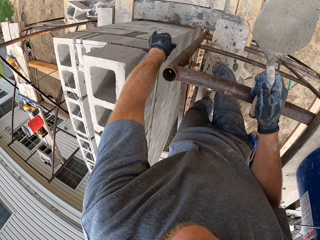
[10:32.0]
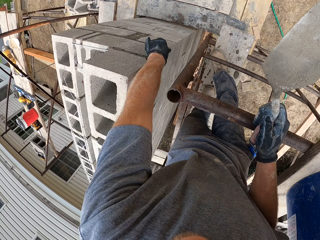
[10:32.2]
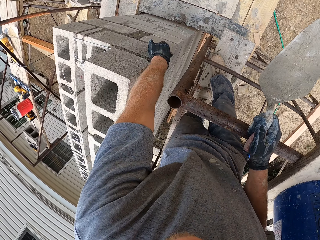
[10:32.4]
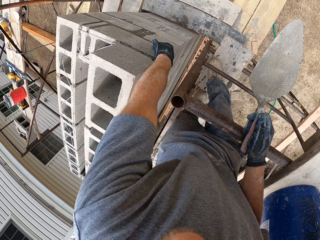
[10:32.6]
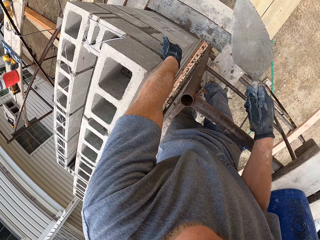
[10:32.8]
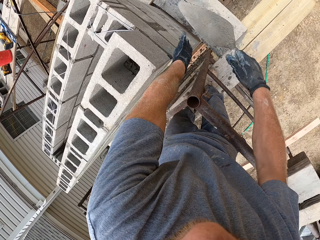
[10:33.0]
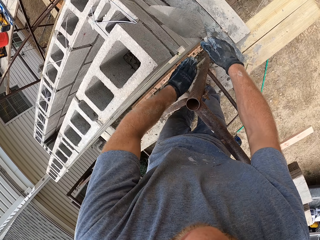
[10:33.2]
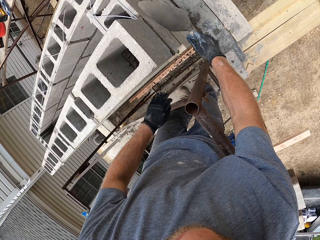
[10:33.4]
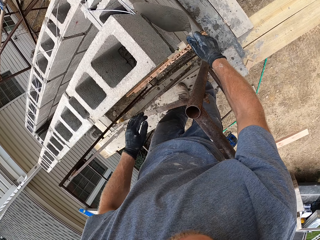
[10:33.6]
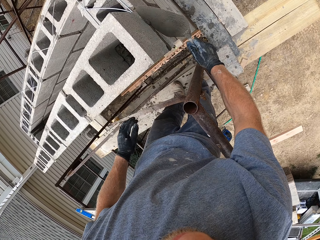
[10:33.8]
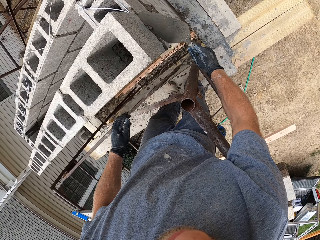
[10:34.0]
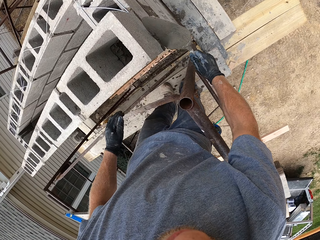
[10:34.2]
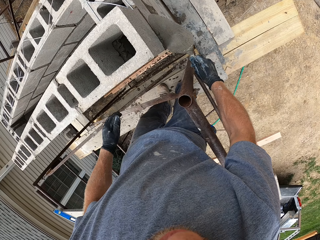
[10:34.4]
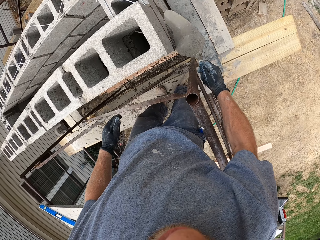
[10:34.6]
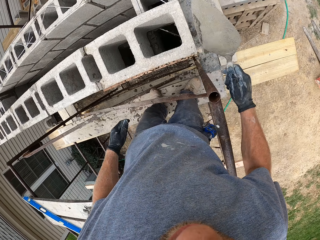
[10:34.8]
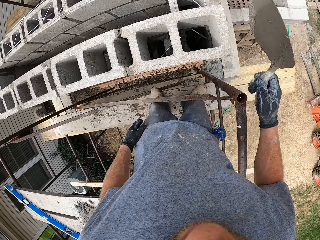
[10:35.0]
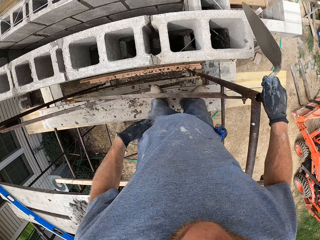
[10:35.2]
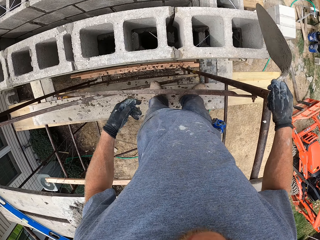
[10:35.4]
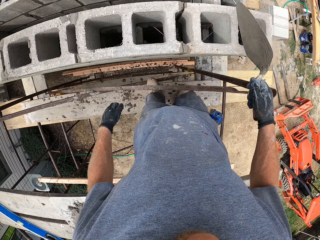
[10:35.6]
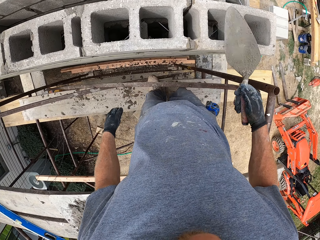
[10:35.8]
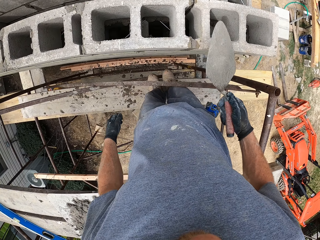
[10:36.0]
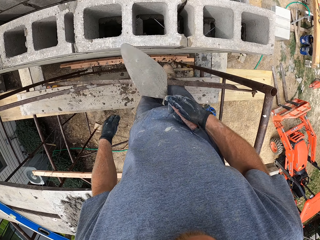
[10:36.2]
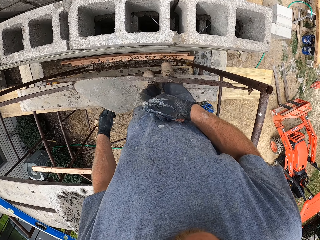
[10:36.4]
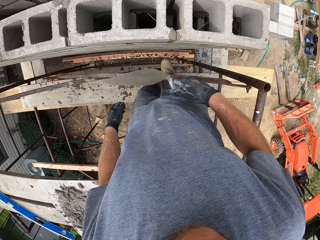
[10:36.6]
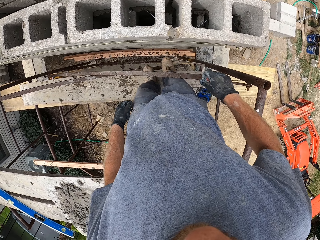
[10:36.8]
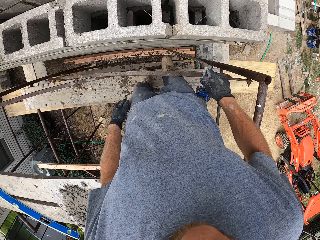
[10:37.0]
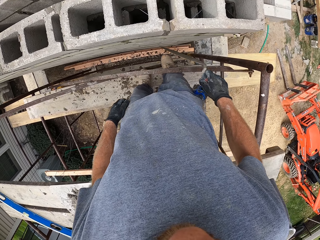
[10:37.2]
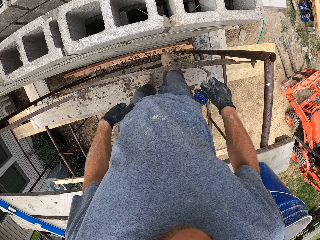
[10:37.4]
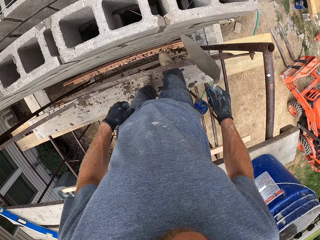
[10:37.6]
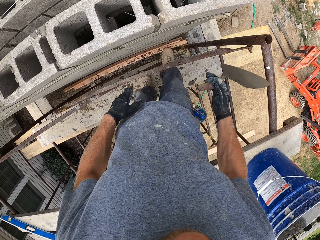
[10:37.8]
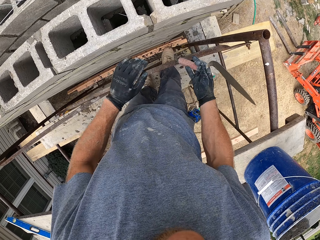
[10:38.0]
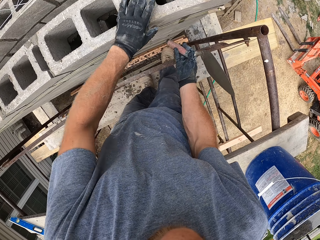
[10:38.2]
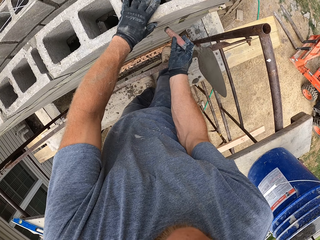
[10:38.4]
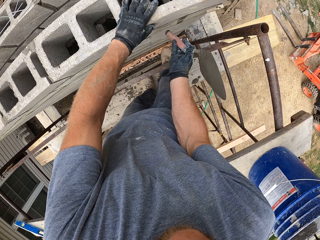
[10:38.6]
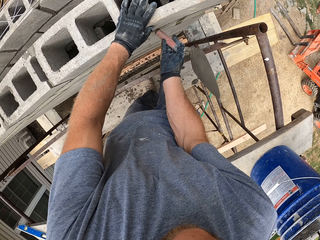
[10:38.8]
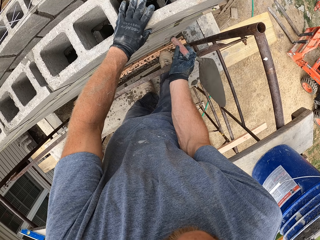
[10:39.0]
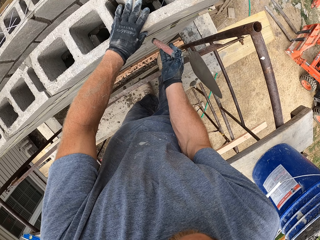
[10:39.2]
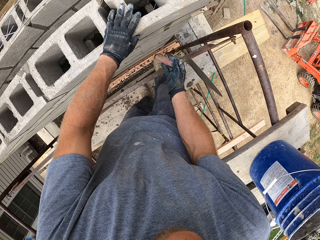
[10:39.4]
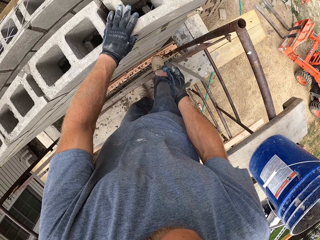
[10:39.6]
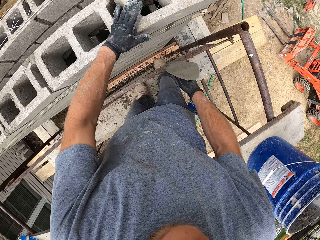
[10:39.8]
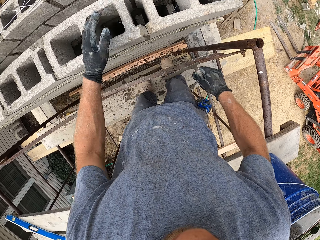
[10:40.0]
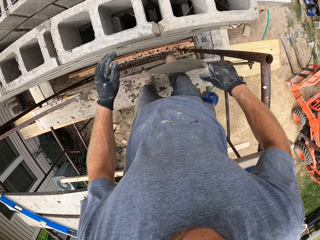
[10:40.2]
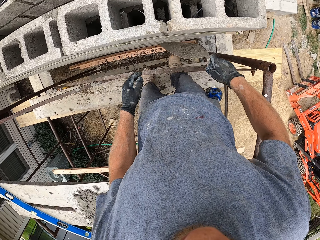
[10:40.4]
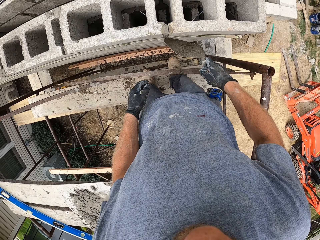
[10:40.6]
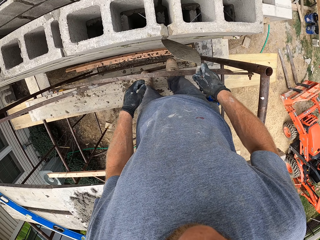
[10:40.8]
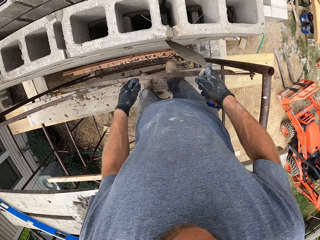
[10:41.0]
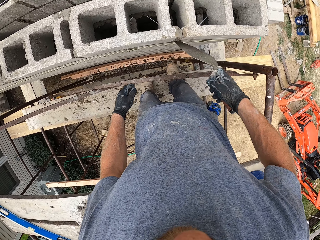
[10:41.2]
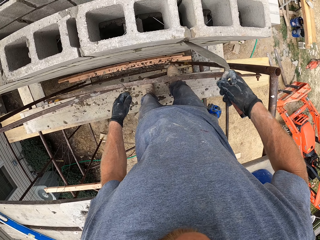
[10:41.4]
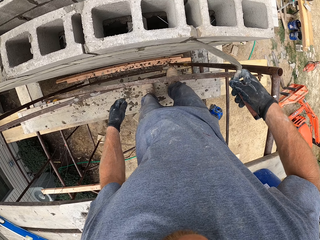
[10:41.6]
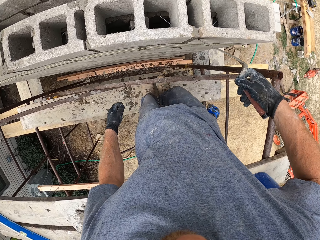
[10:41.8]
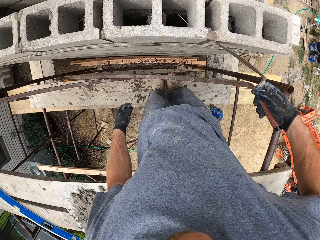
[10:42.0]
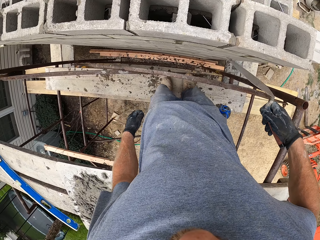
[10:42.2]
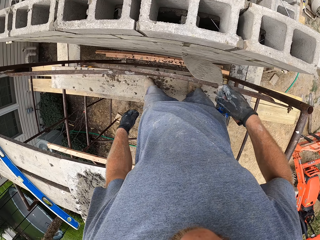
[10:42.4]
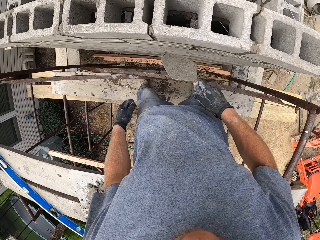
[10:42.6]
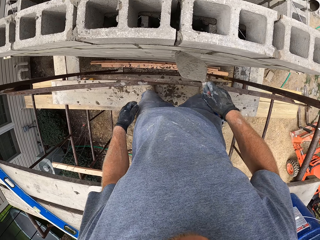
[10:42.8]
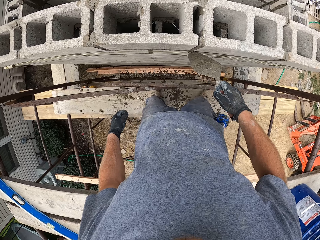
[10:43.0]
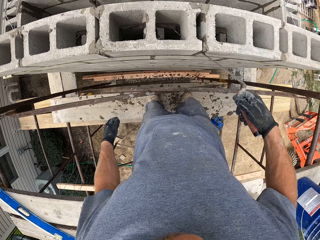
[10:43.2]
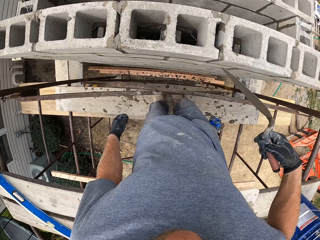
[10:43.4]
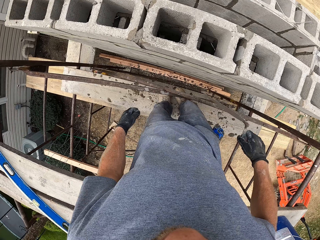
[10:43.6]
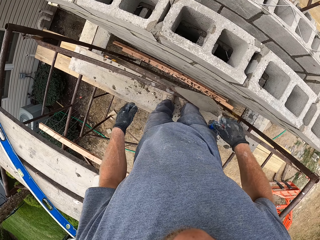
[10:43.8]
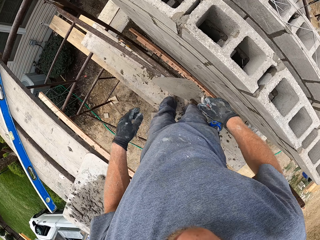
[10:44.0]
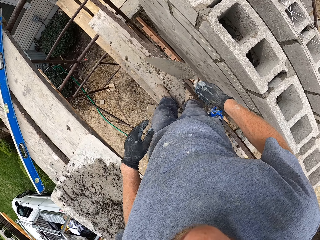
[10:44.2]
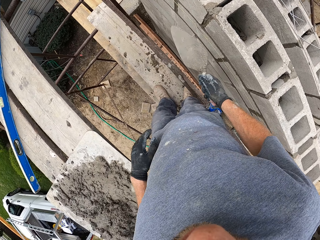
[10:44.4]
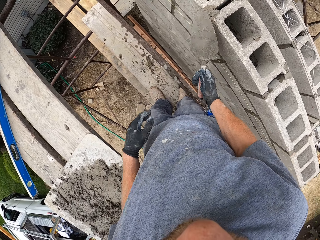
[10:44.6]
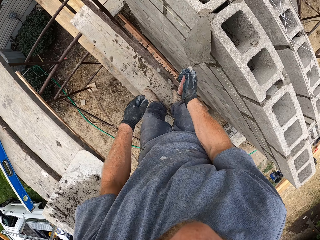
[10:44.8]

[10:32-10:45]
The camera wearer moves a leg. He moves the trowel towards the wall. He scrapes some mortar off the bricks with the hand trowel. He removes his hand from the wood. He collects concrete from the wall. He throws the concrete in the block and rubs his hand on his trouser. He moves. He rubs the trowel on the wall. He holds the wall. He hits the hand trowel on the bricks. He moves the trowel away from the wall. He removes it from the wall. He smoothens the mortar on the bricks with the hand trowel. He collects concrete from the wall. He moves.

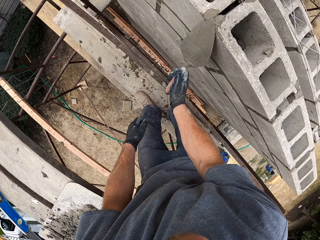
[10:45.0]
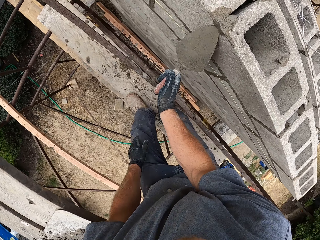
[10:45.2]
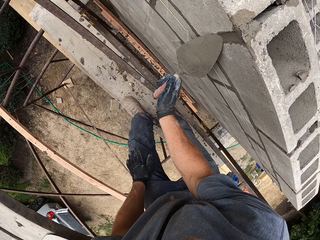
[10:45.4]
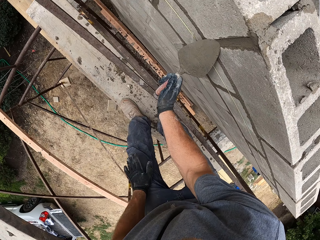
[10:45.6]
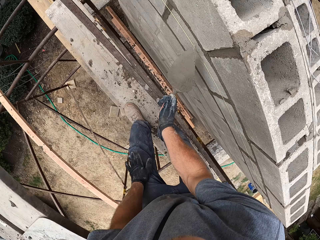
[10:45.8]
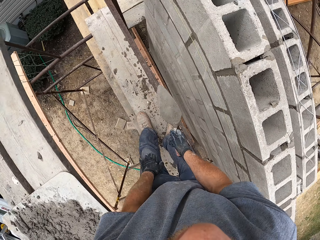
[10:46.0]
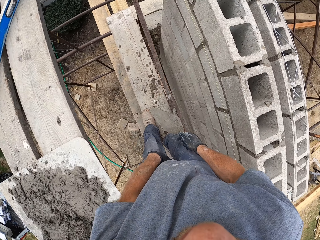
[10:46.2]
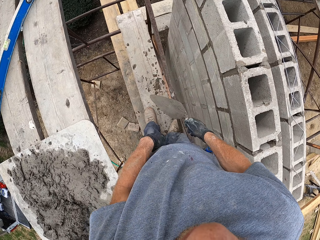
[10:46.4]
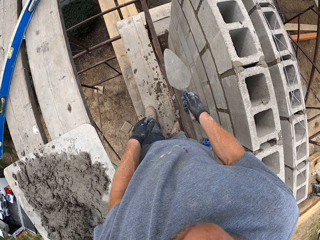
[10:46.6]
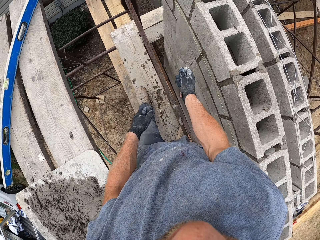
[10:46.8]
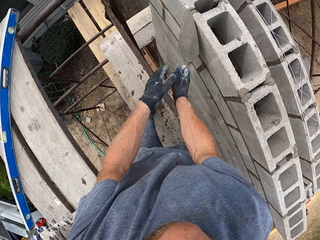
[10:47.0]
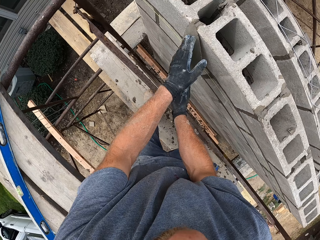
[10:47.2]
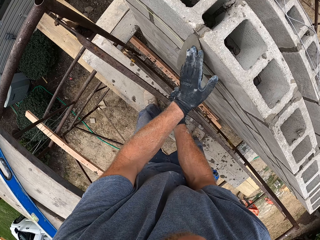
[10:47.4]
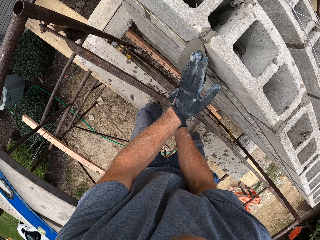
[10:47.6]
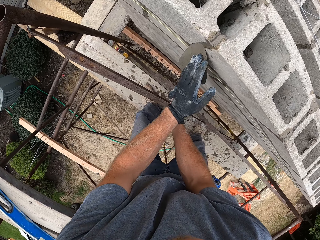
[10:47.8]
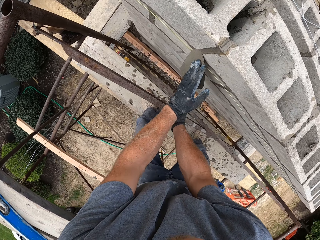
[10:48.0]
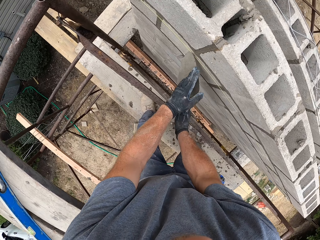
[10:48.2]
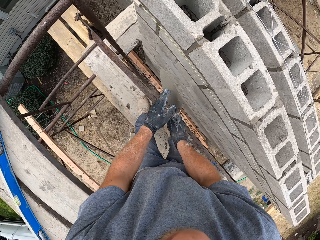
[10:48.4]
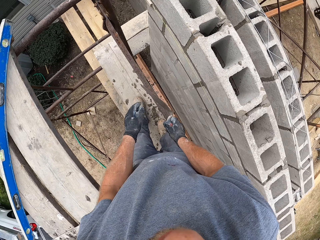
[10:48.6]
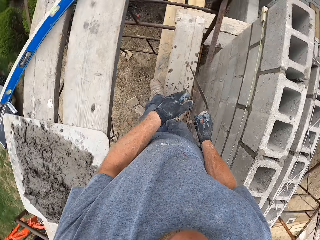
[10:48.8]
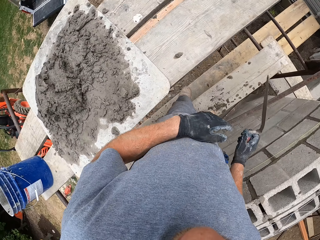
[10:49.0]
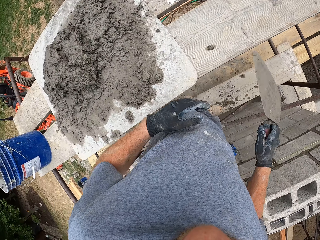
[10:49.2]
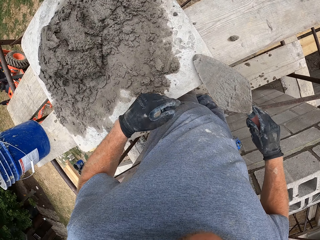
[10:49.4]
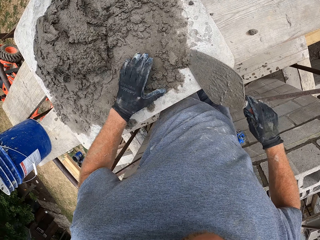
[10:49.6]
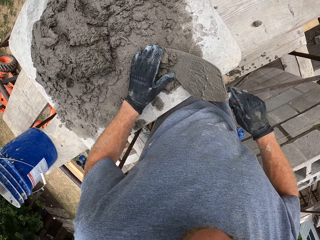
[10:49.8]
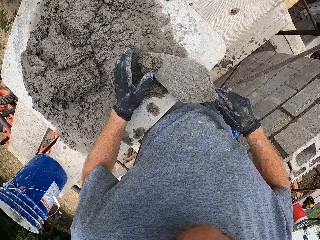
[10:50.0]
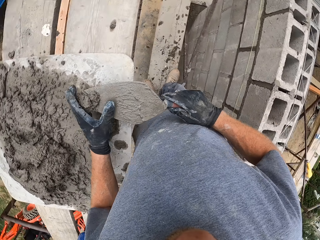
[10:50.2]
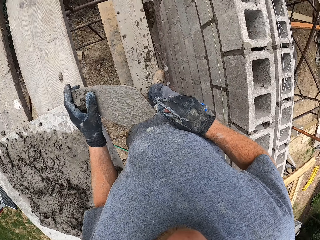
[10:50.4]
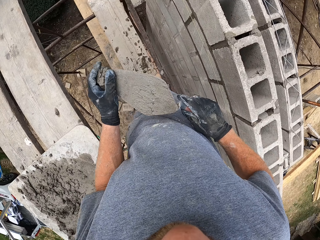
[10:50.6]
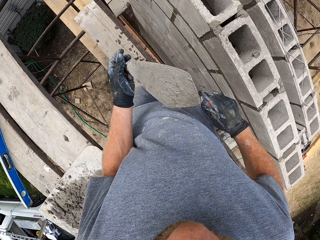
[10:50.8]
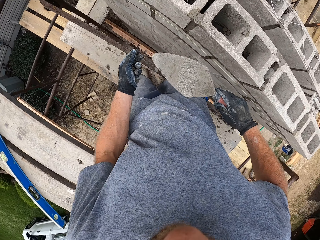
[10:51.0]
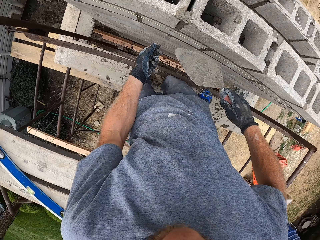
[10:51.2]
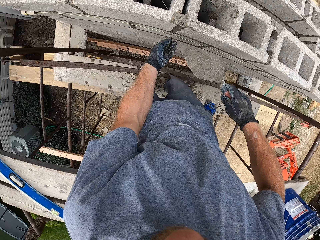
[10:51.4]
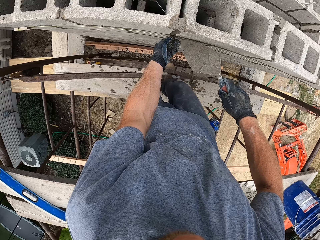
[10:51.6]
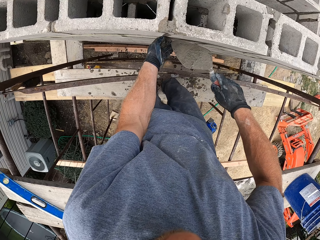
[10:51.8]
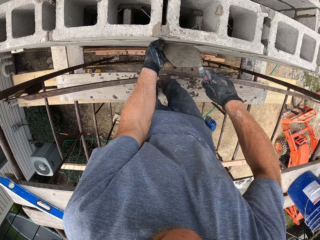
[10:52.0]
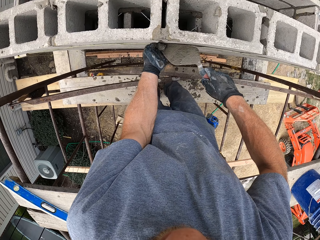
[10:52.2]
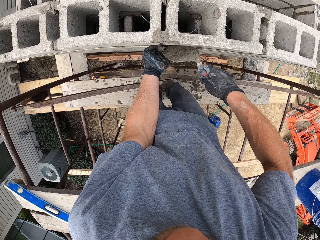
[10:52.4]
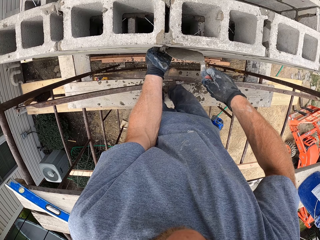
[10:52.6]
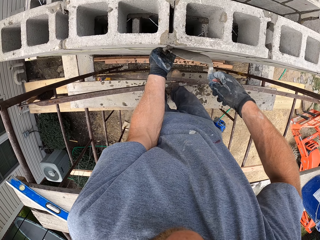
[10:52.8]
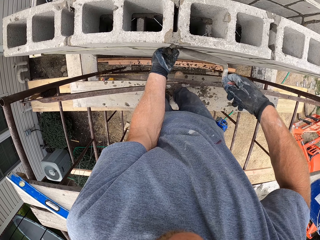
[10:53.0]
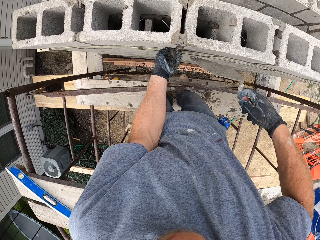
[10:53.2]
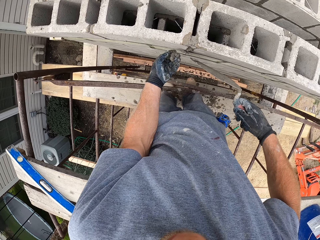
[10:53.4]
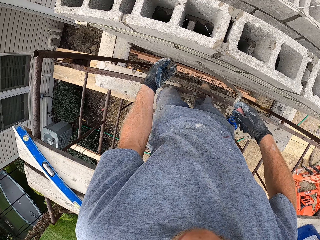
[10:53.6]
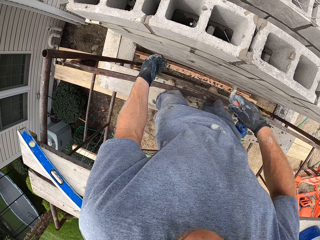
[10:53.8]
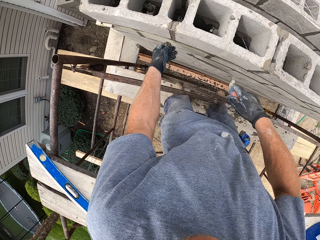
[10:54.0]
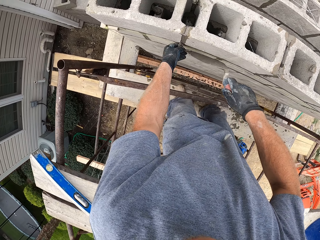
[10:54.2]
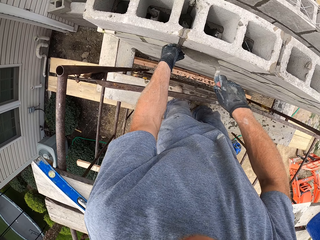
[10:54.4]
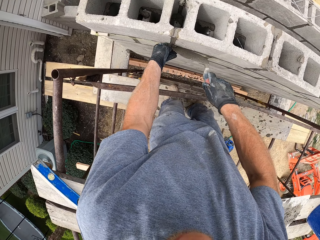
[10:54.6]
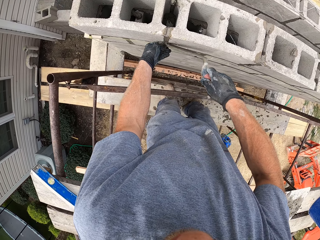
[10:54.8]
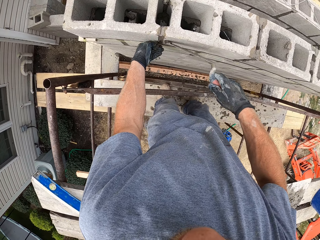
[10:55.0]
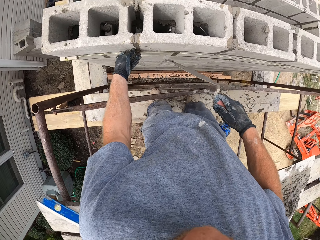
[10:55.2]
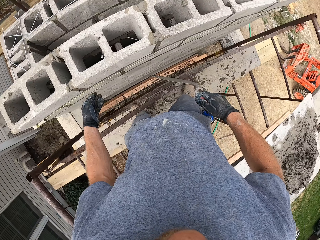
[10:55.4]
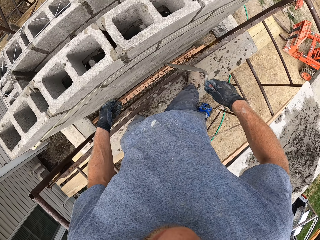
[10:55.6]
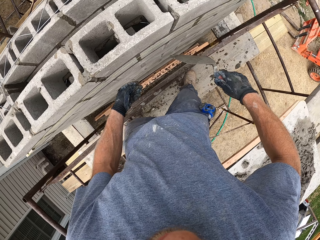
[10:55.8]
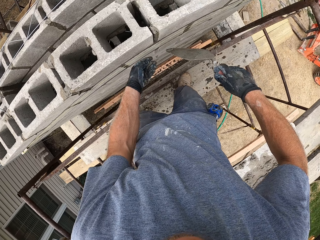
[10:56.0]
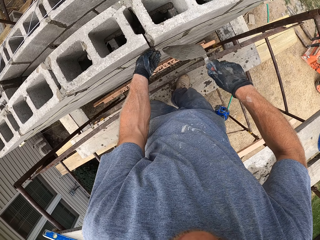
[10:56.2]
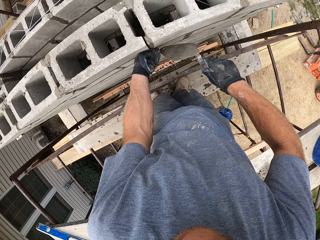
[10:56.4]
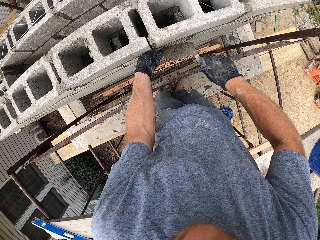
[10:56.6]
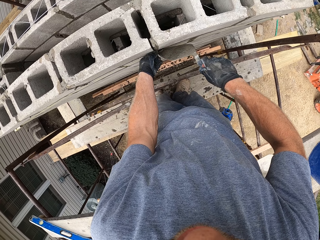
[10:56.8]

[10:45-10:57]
The camera wearer spreads concrete. He walks. He spreads the concrete. He puts the other hand on the trowel. He moves his hands away from the wall. He turns. He scoops some mortar in the hand trowel. He turns. He removes the concrete from the trowel. He moves his hands towards the wall. He applies the mortar on the bricks with his hand and the hand trowel. He spreads the concrete. He removes his hands from the wall. He puts the concrete on the wall. He spreads the concrete. He walks. He puts the concrete on the wall.
